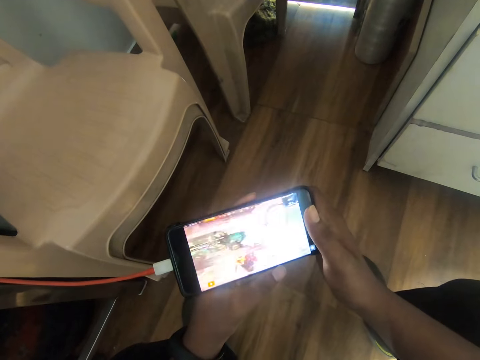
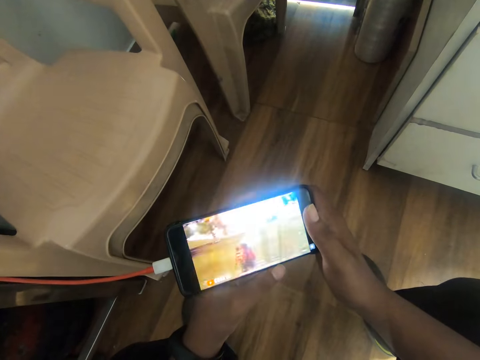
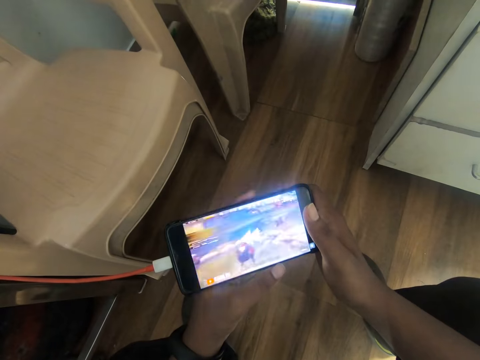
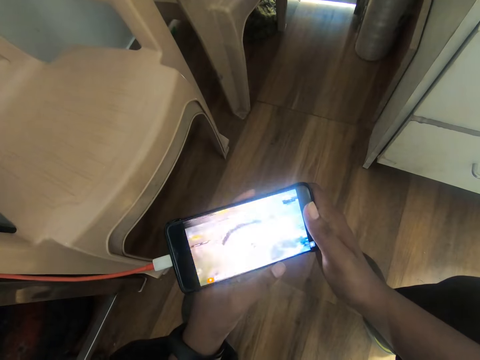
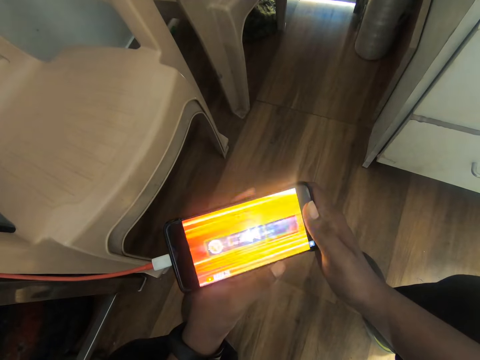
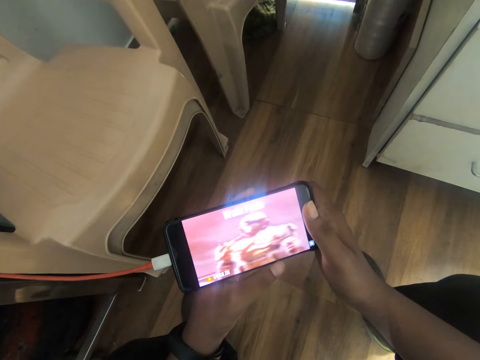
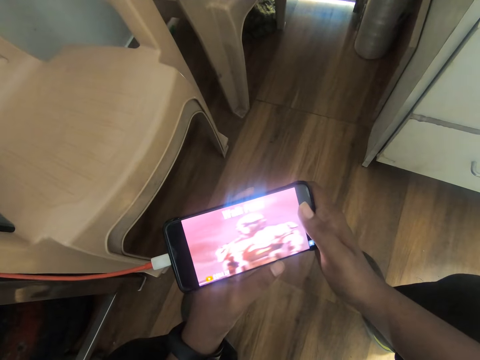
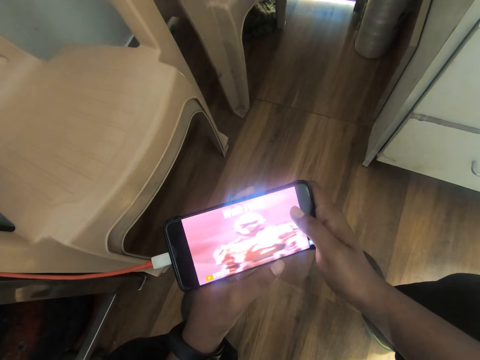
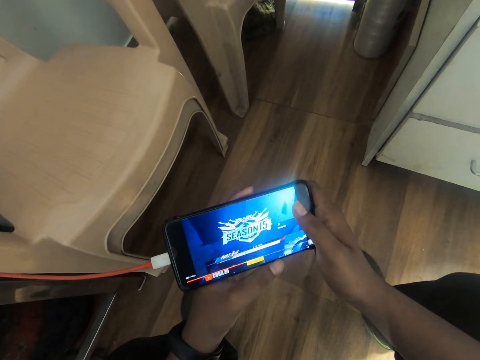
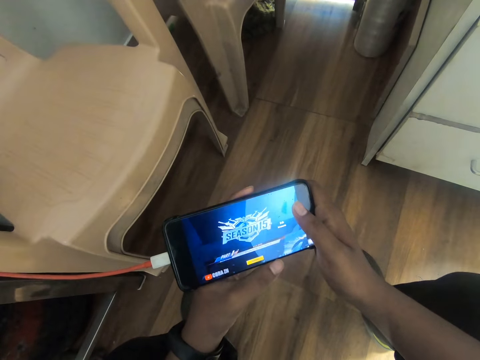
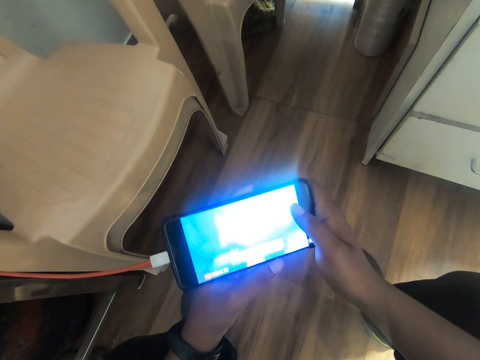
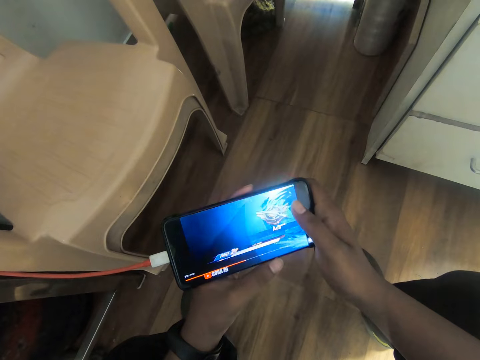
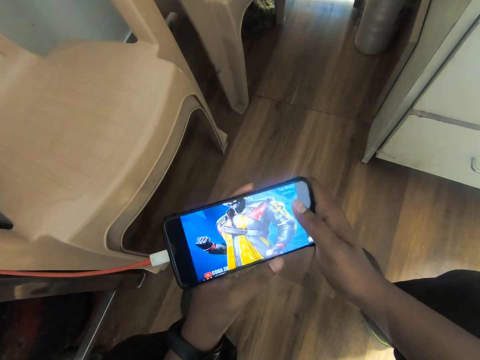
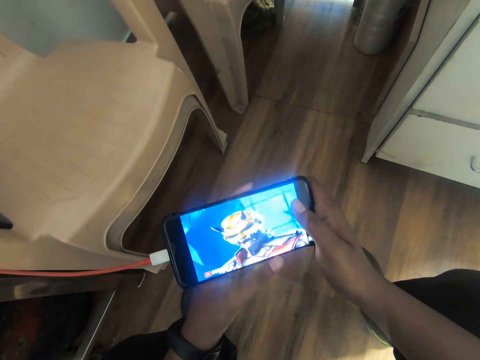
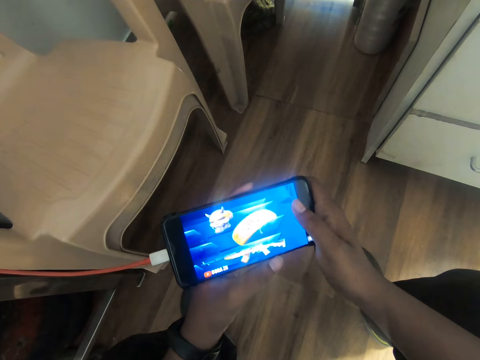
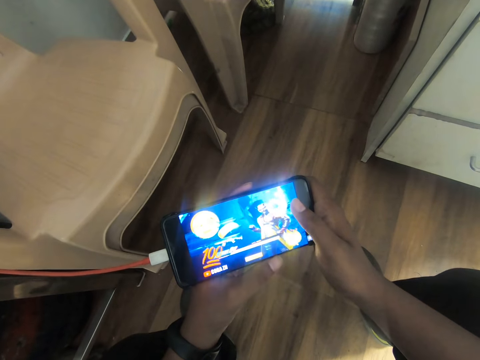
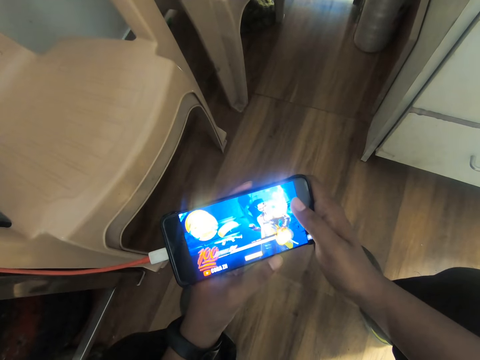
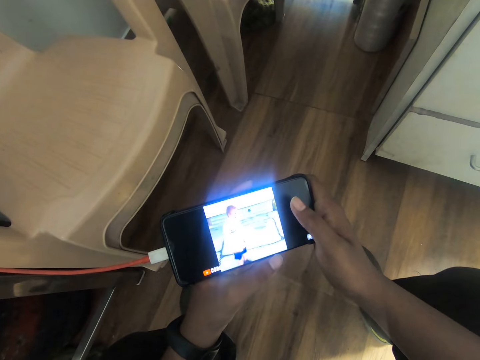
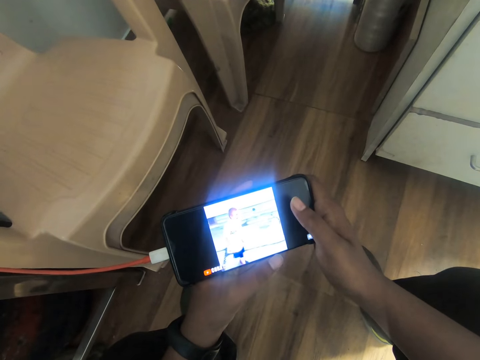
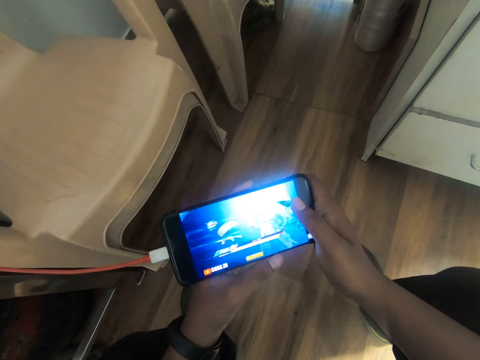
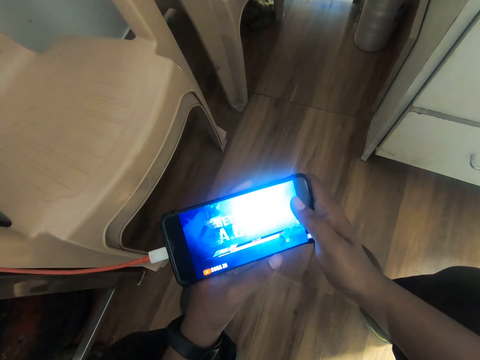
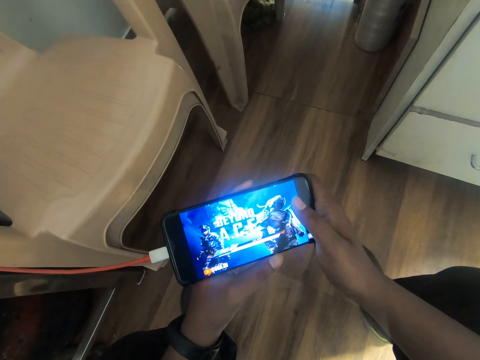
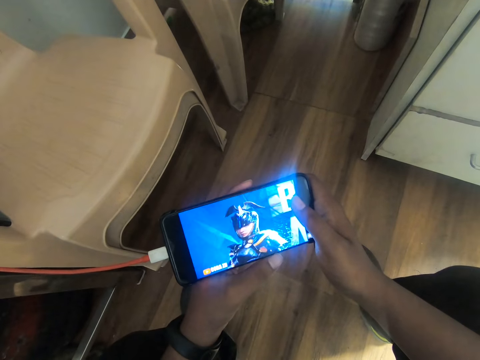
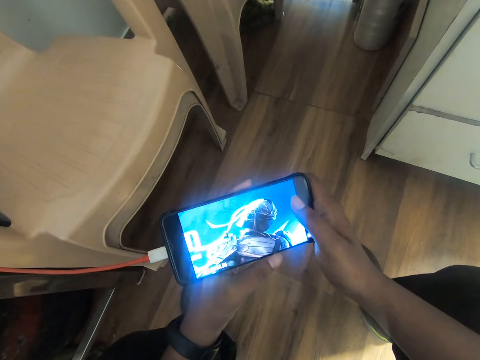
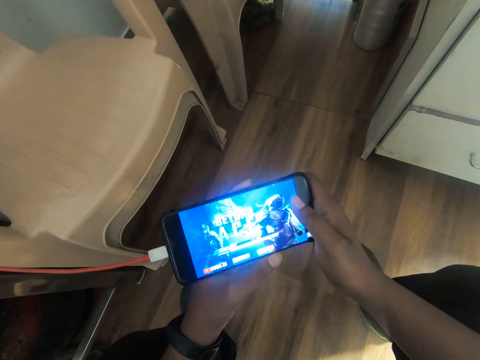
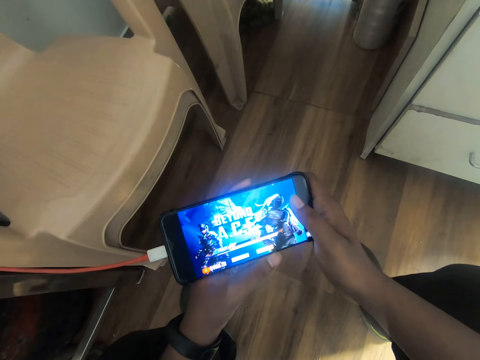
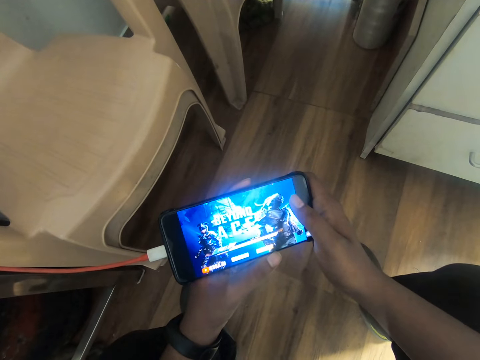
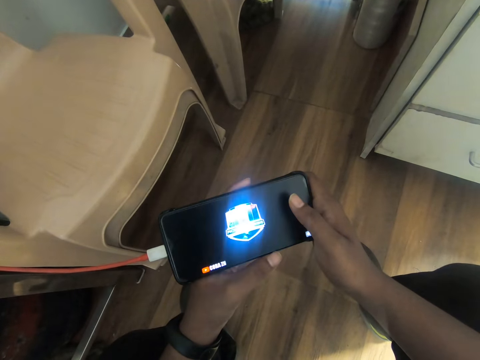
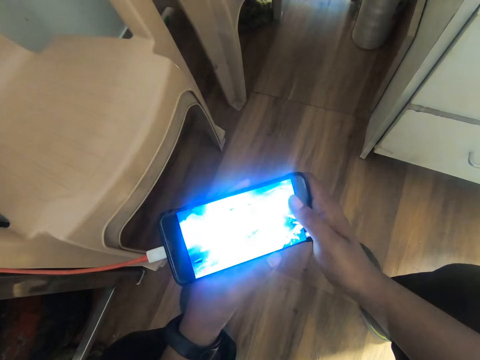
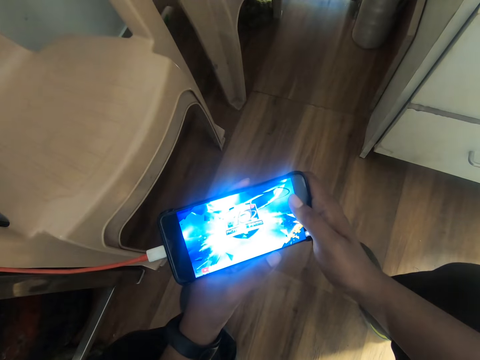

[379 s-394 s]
The camera wearer plays the game on the phone with his right hand. He places his right hand thumb on the screen. He watches the game on the phone in his hands.

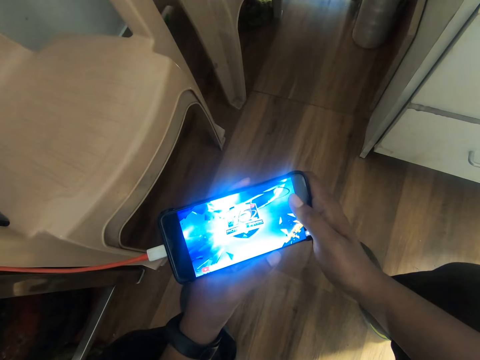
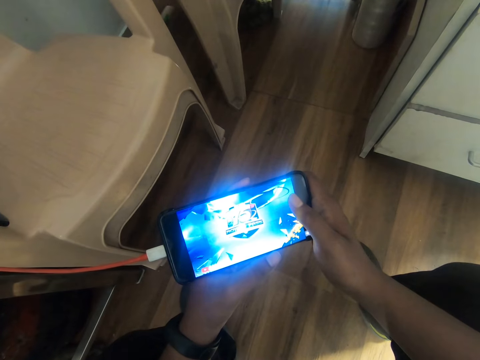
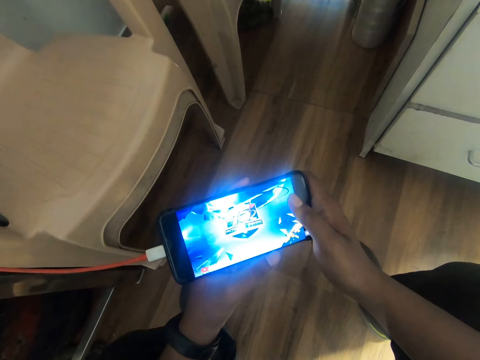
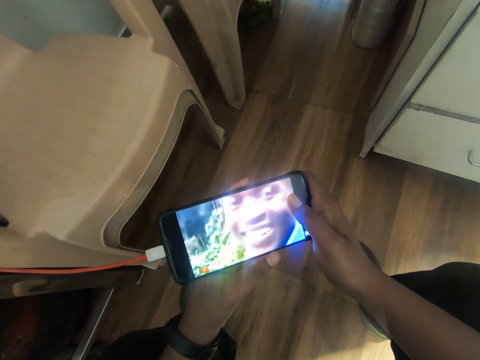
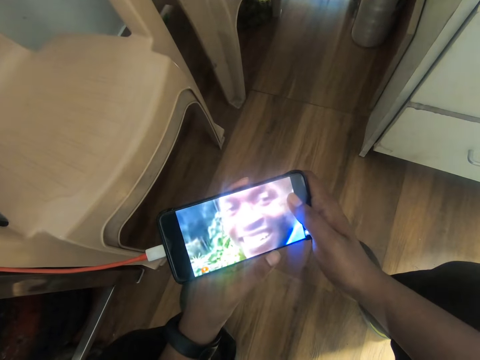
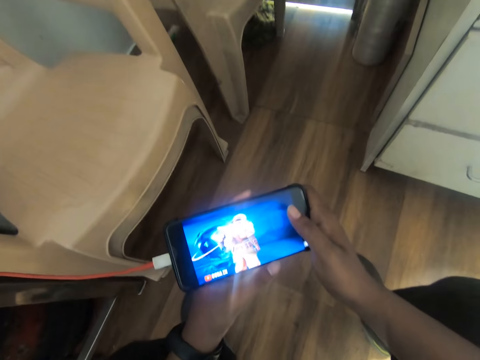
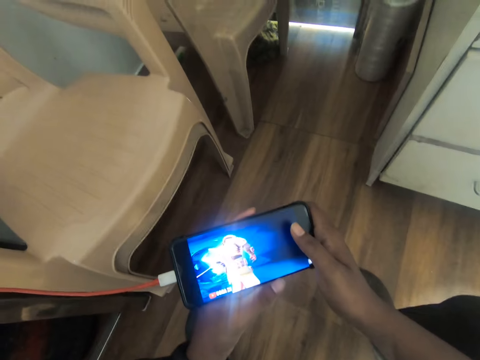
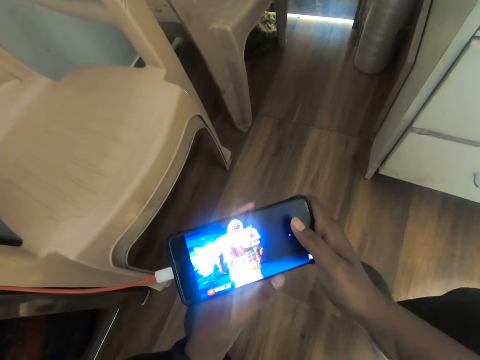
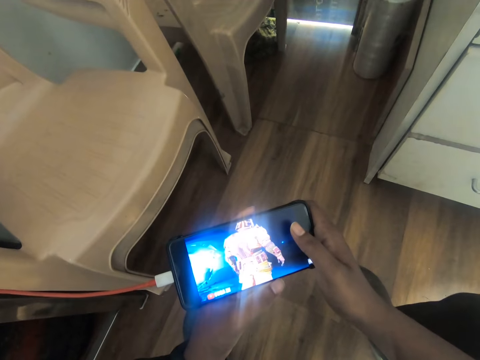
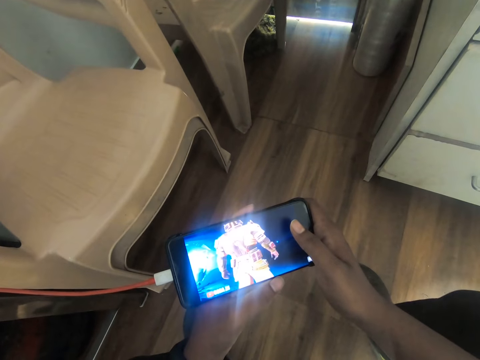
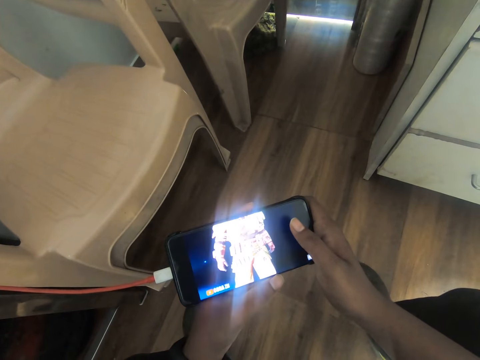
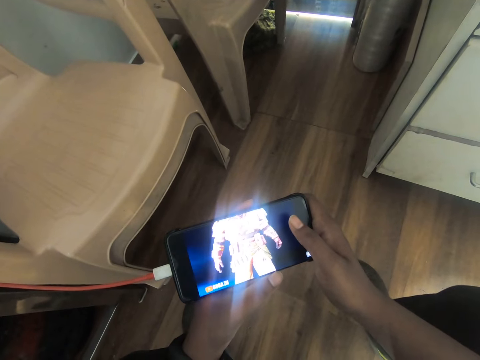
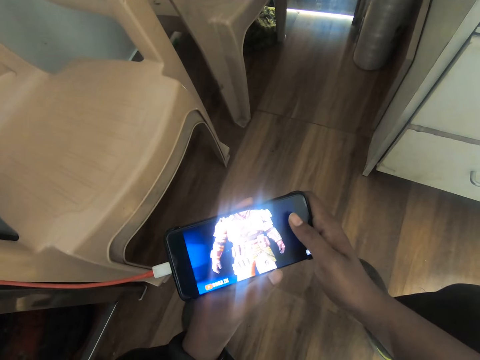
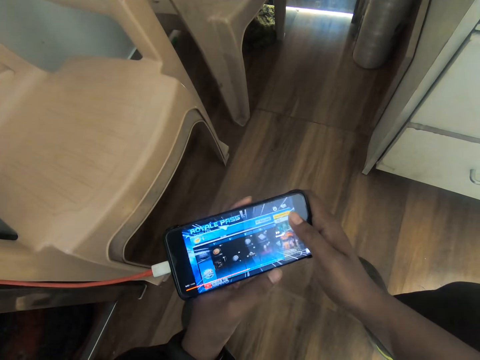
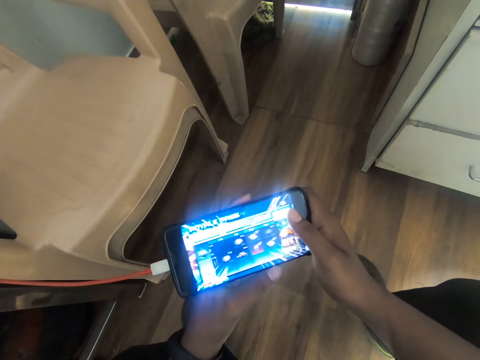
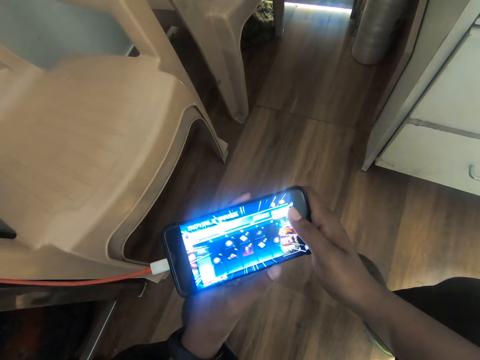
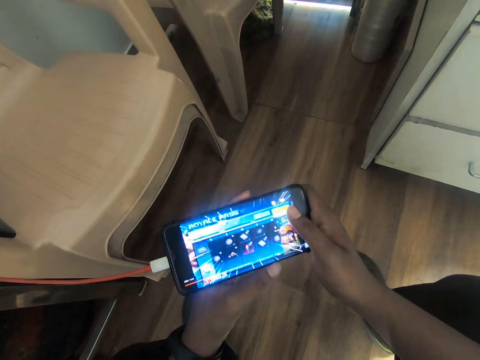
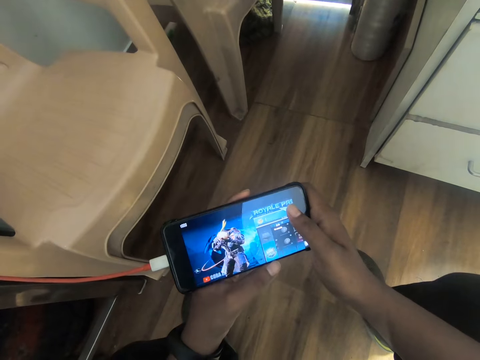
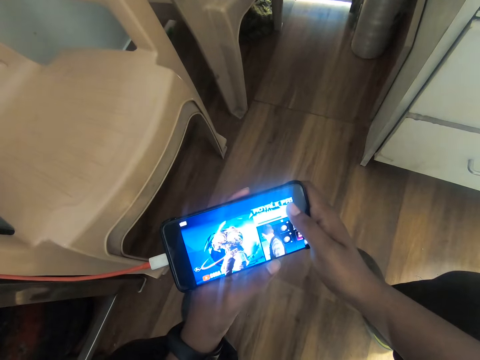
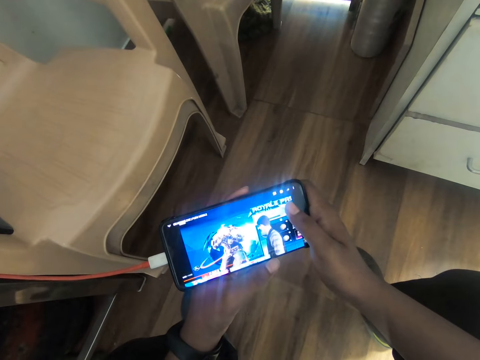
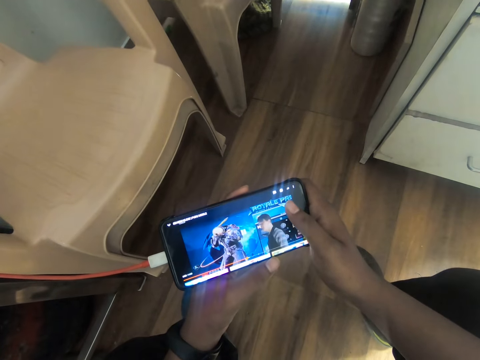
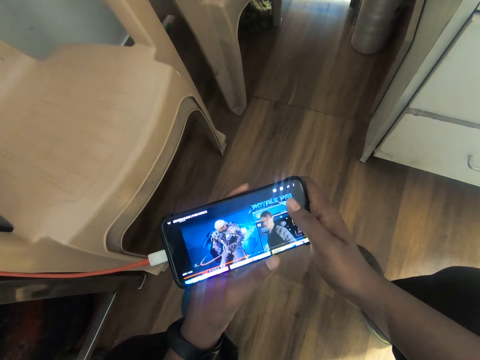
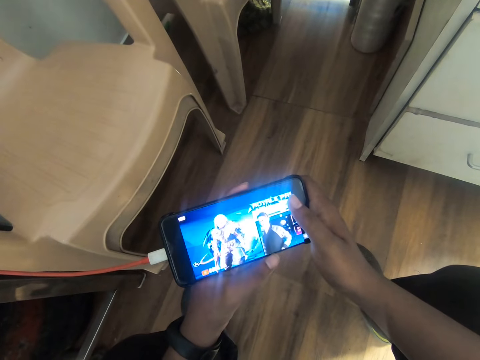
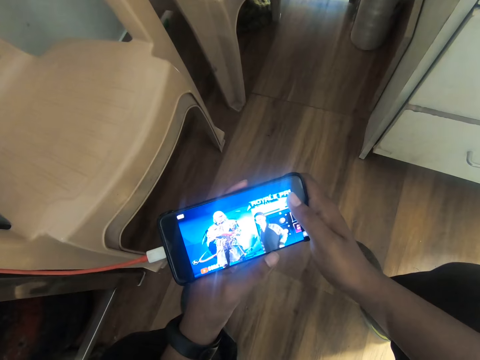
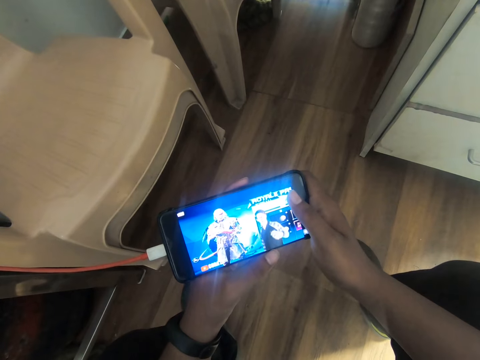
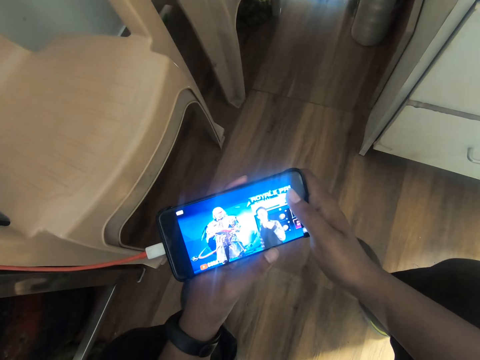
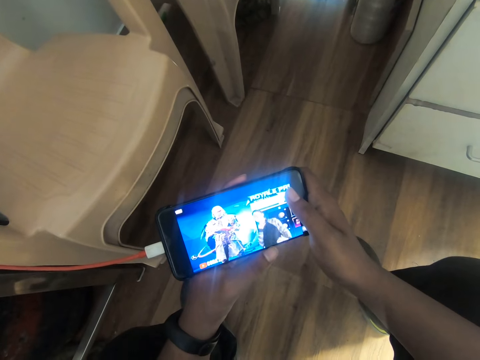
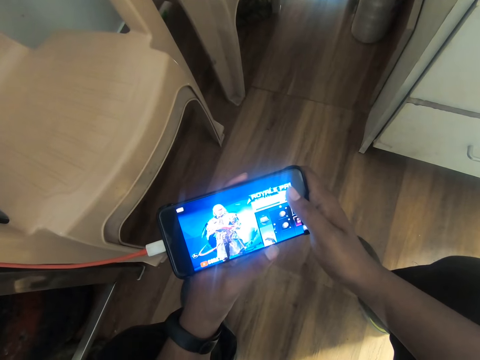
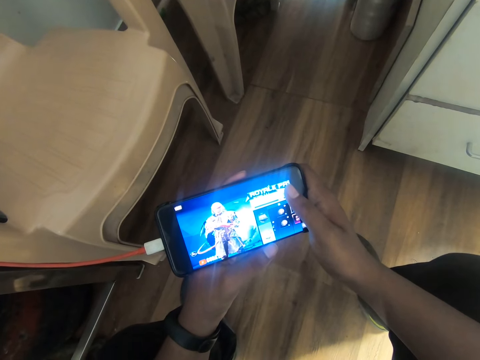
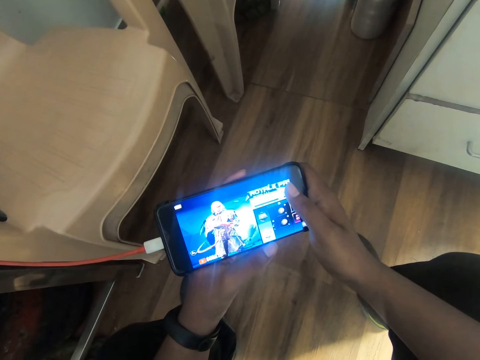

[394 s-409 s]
The camera wearer raises the right hand thumb from the phone screen.
